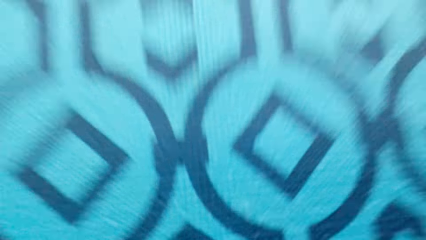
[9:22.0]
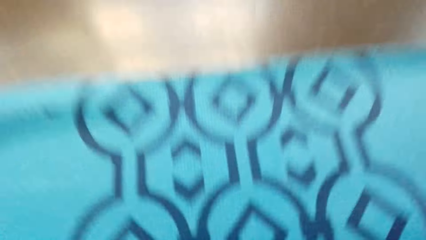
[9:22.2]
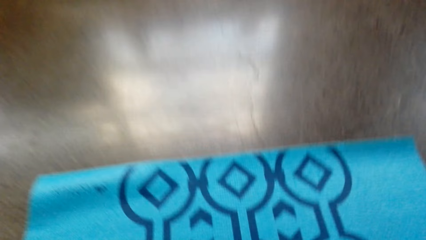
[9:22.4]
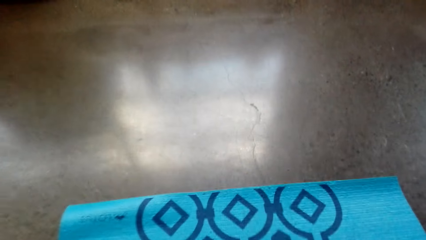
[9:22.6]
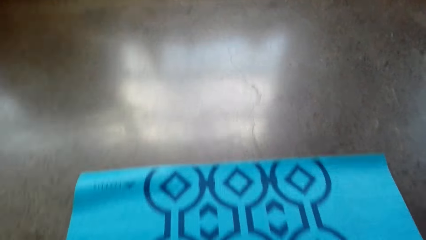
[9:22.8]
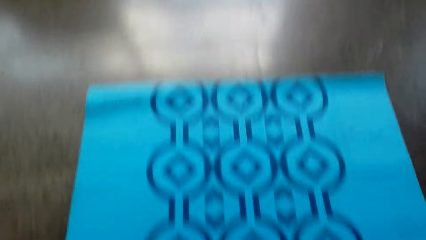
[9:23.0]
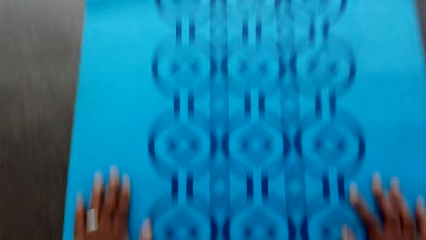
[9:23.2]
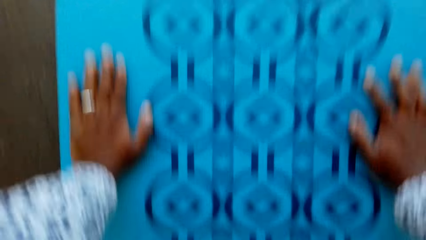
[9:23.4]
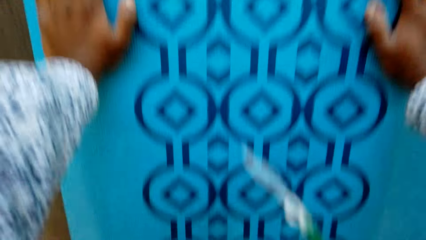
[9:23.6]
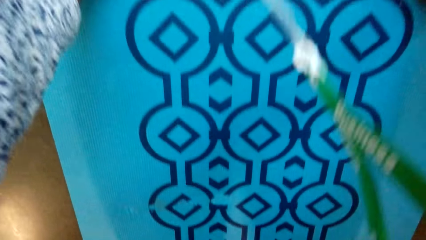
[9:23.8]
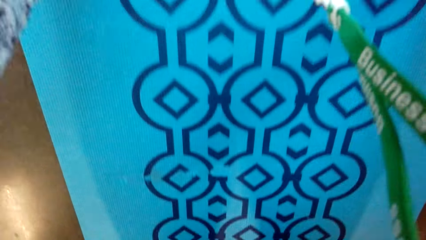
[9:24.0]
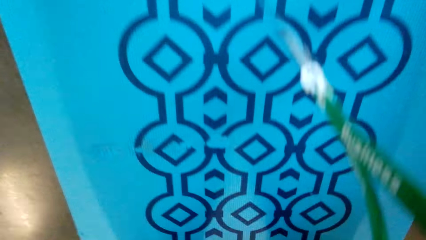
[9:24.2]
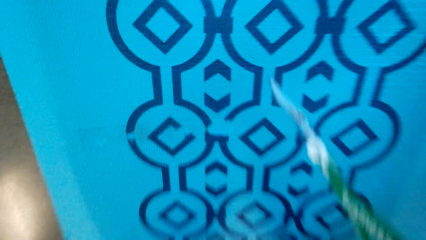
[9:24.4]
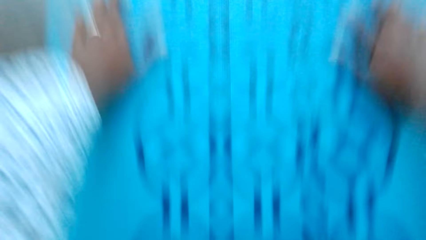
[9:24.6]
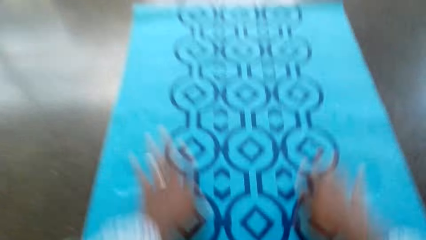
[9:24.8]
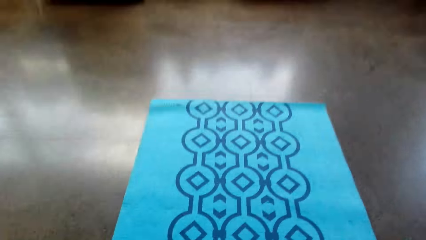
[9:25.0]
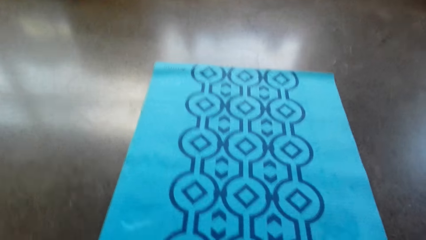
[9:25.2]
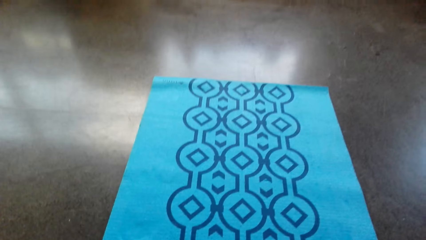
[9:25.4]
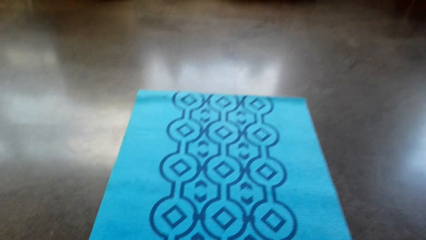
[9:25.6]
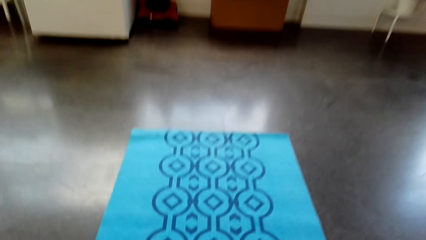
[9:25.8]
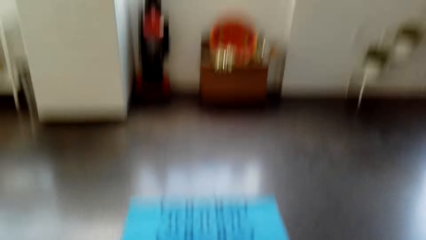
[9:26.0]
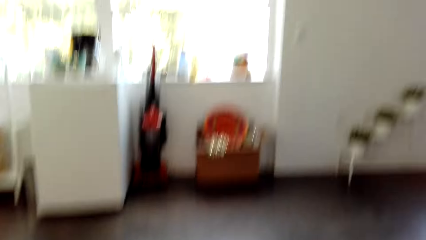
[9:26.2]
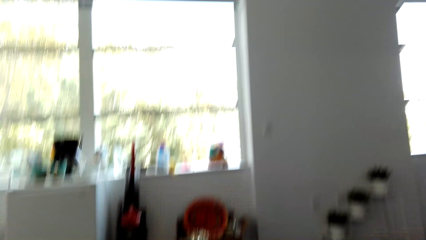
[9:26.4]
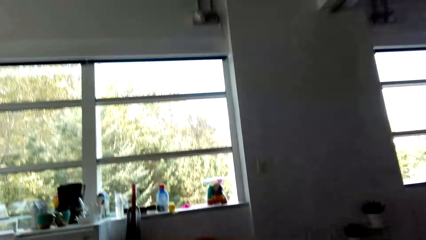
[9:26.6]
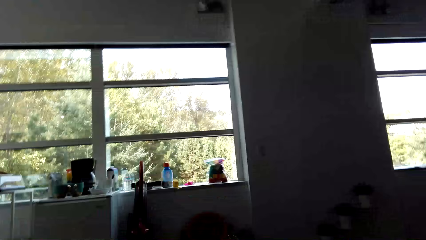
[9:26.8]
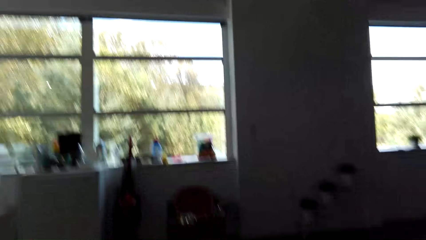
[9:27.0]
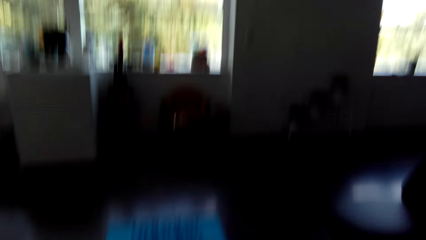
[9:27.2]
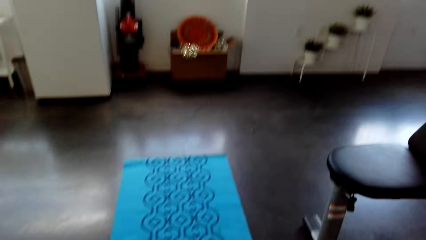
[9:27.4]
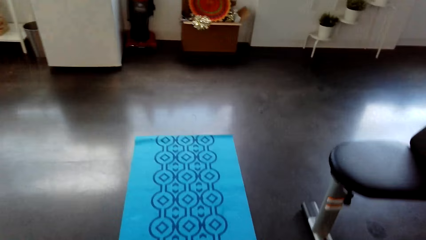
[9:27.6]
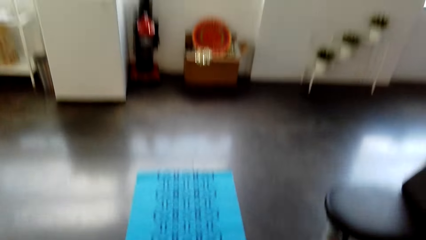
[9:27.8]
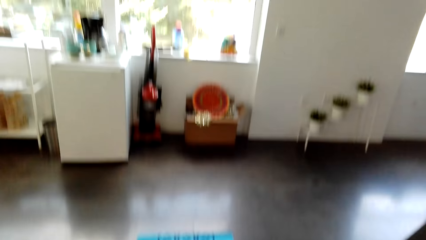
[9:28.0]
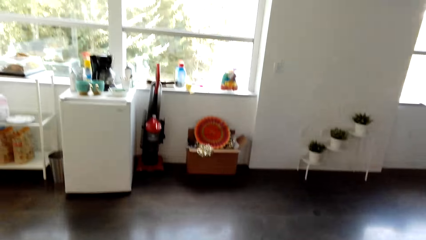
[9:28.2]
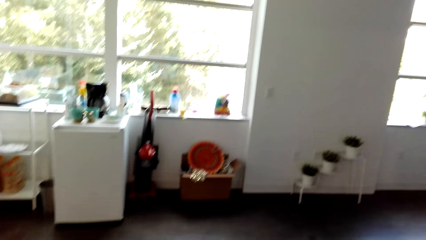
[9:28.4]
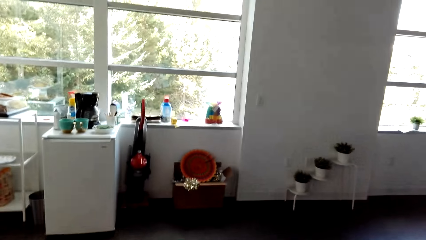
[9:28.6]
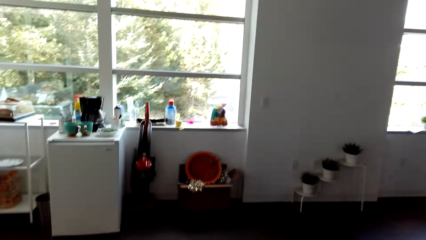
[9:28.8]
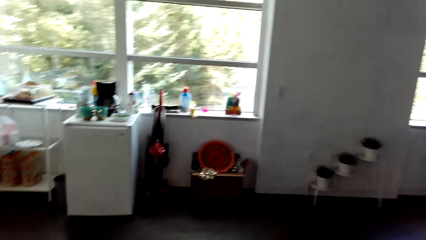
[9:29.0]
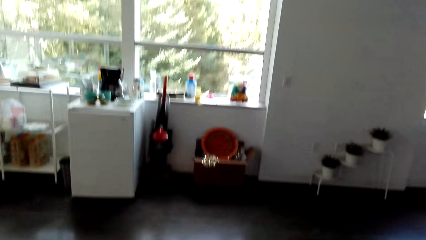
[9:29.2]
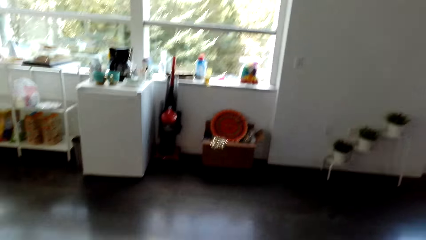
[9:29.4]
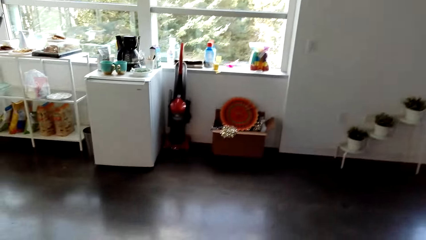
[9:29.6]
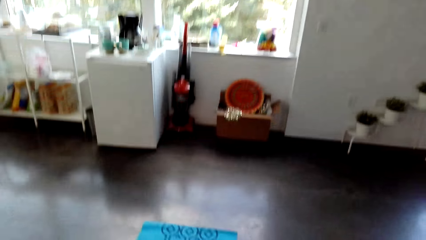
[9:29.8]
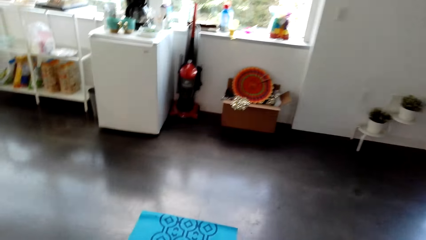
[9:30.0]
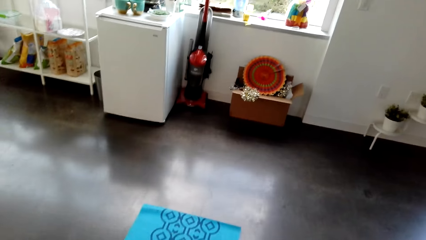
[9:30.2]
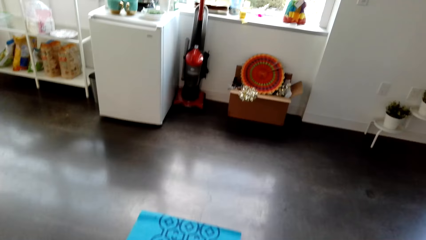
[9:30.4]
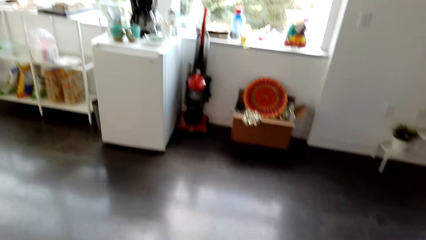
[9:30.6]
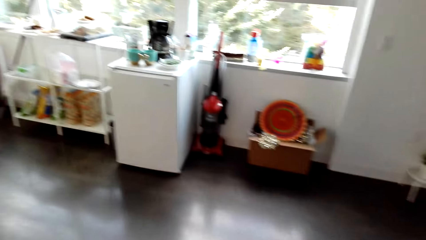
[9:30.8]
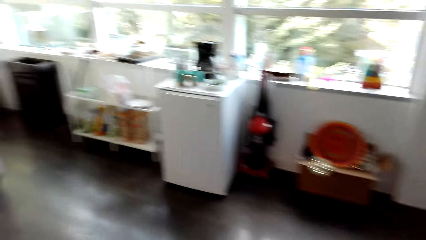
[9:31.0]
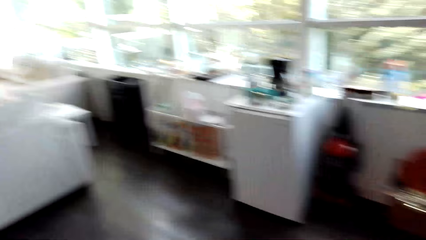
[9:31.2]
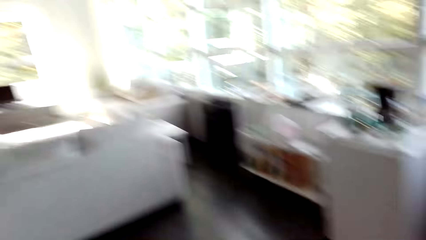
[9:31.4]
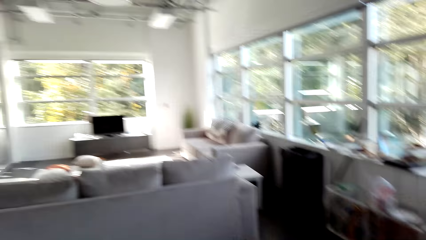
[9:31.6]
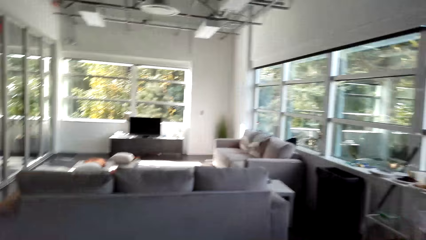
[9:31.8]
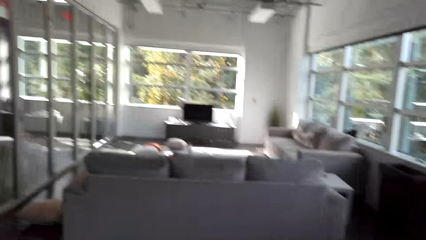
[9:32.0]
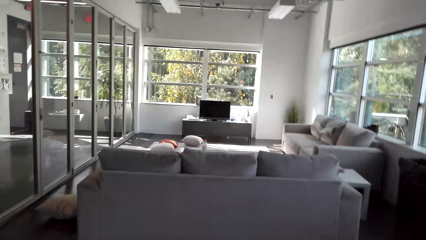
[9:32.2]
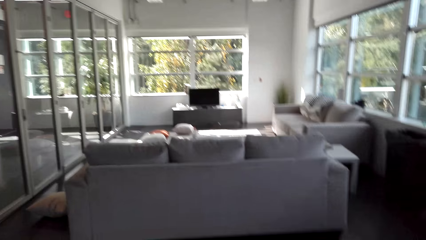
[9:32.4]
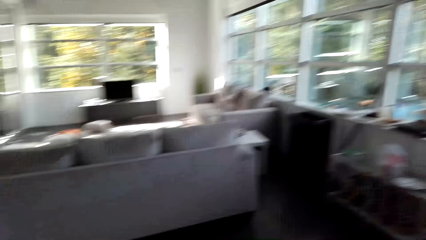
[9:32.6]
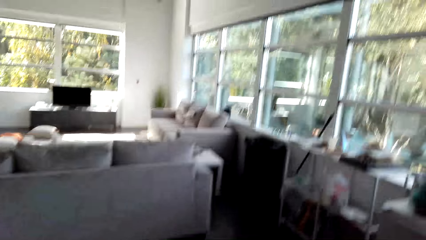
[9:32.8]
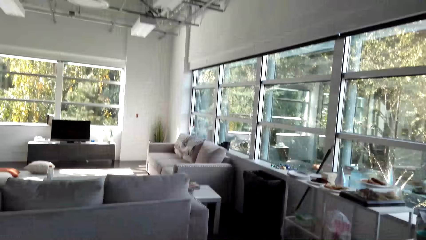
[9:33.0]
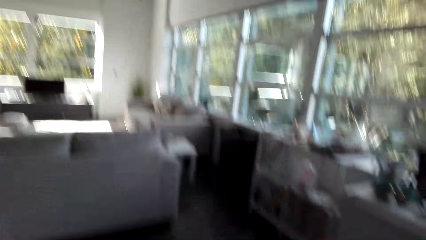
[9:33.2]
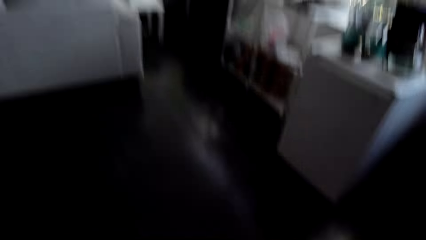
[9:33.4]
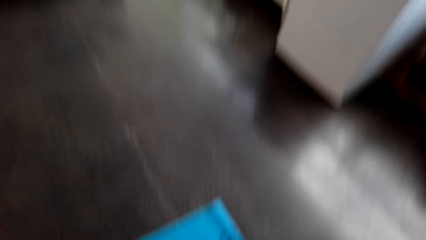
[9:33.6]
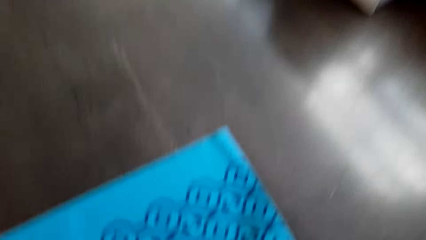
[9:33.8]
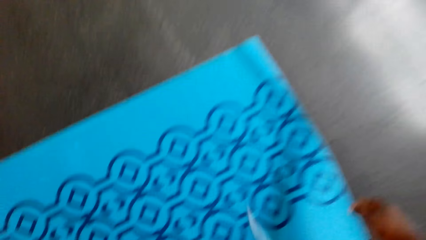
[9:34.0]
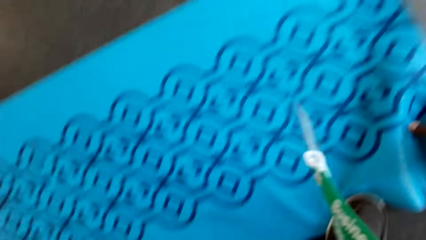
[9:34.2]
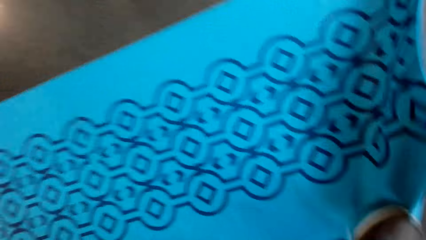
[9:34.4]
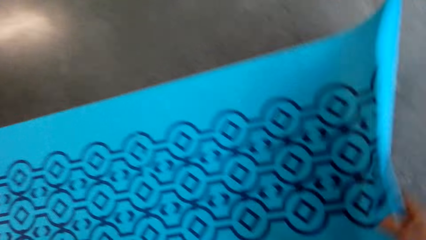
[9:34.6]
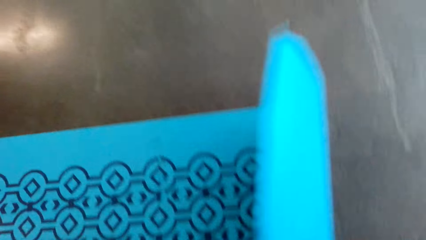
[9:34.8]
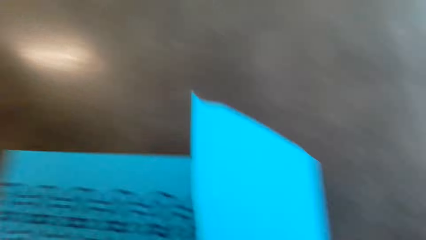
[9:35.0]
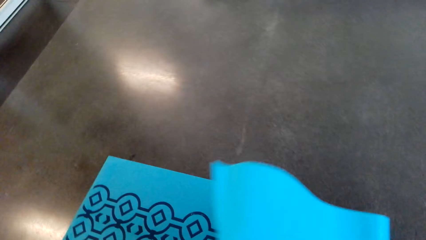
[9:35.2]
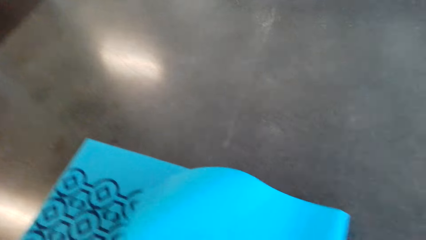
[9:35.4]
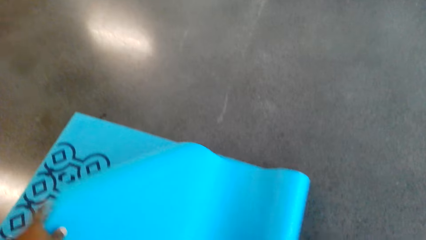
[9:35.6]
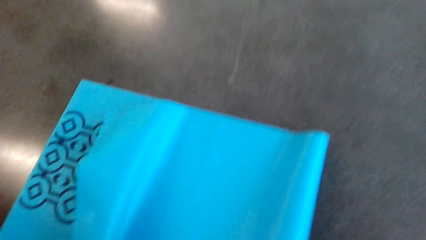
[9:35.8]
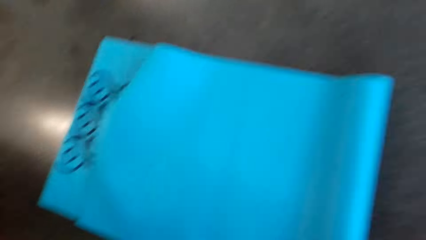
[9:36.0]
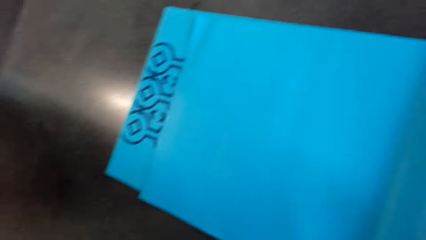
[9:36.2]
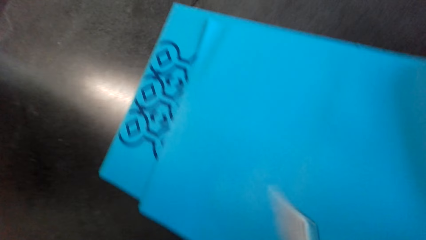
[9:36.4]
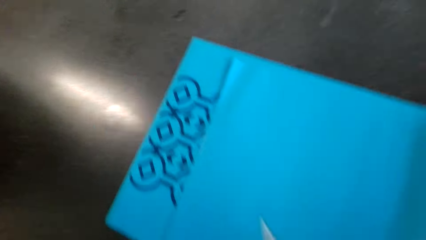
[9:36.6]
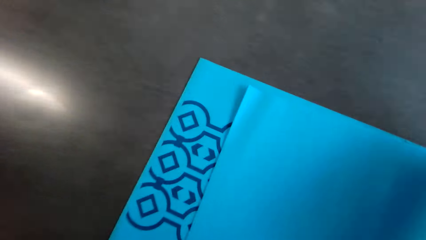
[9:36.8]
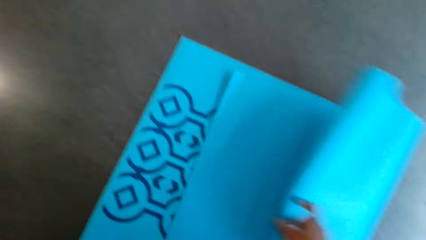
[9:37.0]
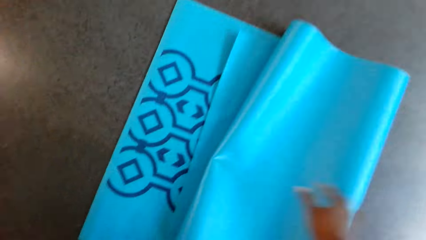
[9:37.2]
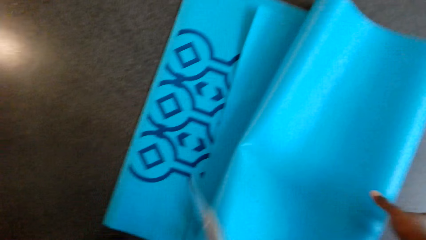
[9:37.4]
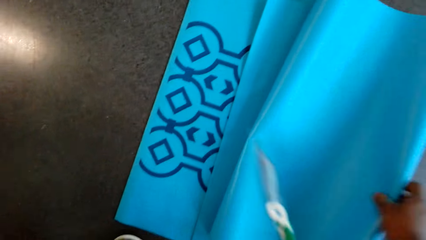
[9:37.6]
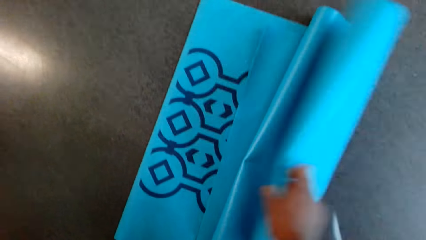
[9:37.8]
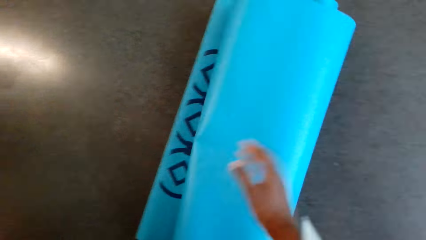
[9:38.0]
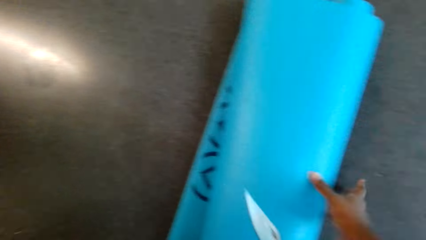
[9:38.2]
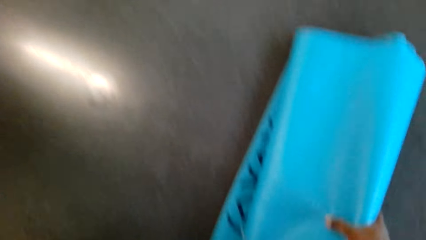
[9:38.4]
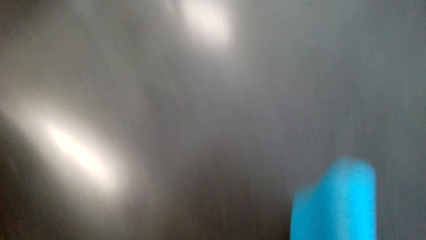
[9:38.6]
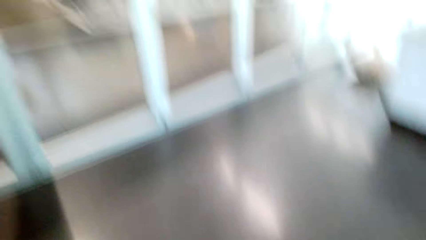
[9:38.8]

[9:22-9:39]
The camera wearer stops doing push-ups. They look around the house. They fold the mat.
